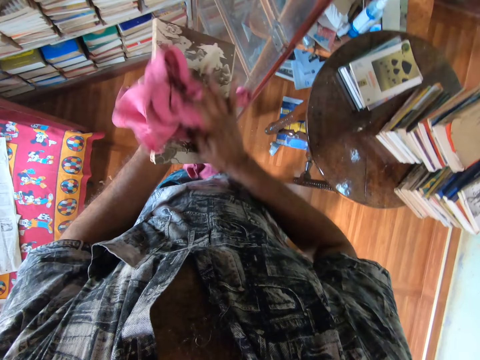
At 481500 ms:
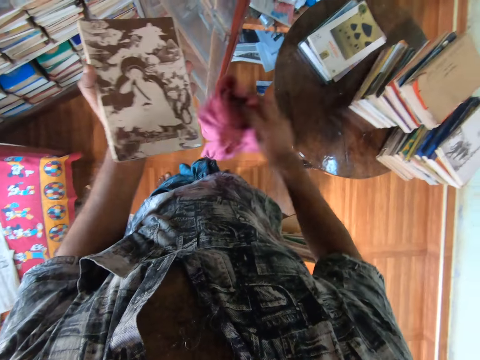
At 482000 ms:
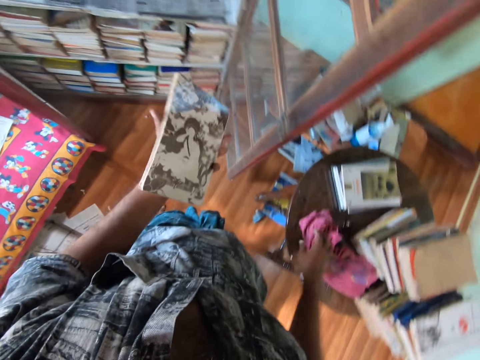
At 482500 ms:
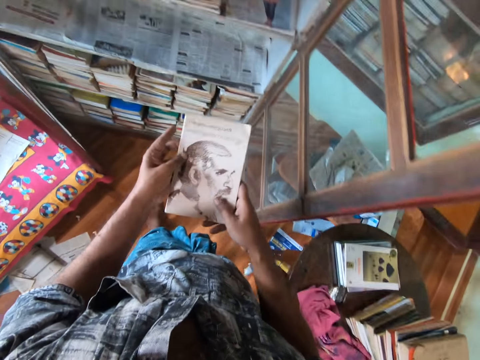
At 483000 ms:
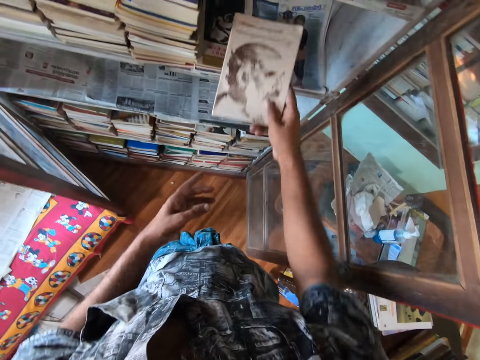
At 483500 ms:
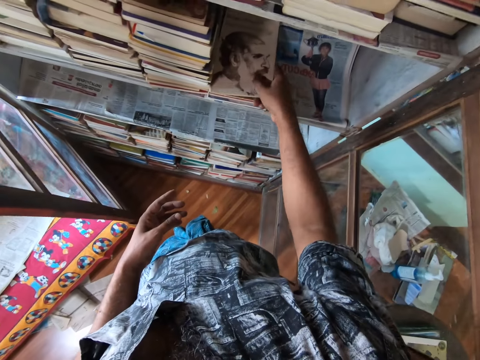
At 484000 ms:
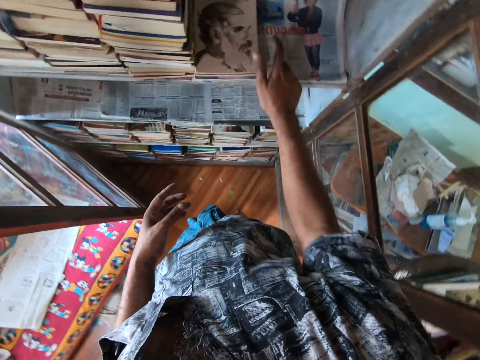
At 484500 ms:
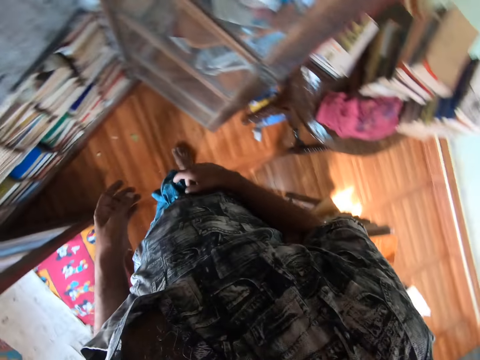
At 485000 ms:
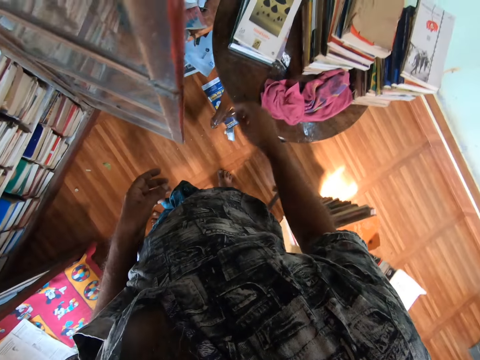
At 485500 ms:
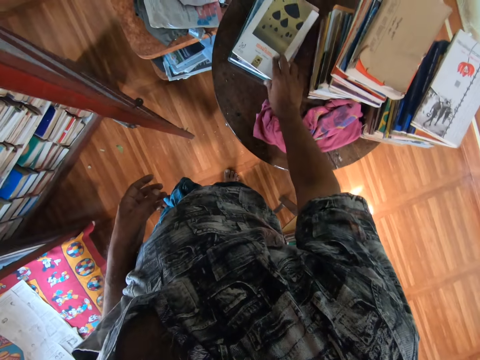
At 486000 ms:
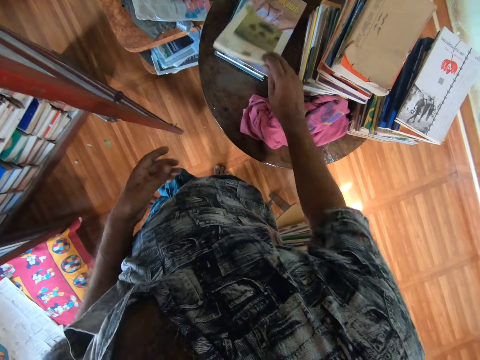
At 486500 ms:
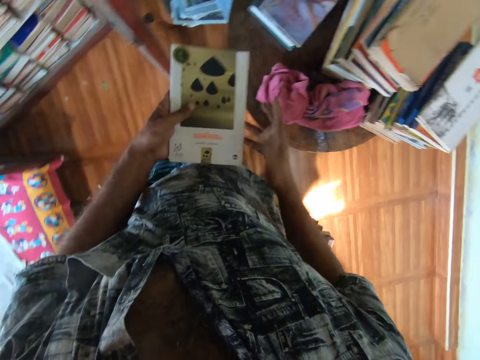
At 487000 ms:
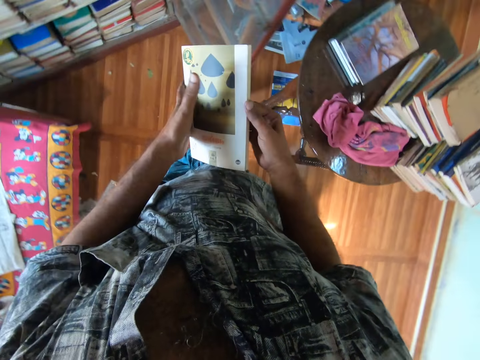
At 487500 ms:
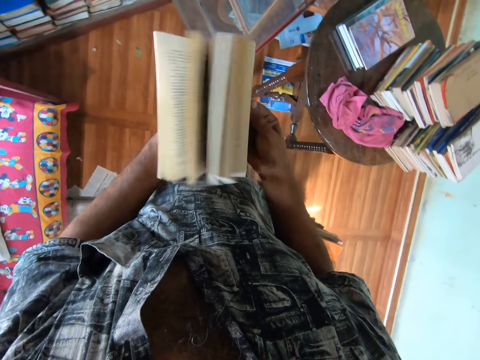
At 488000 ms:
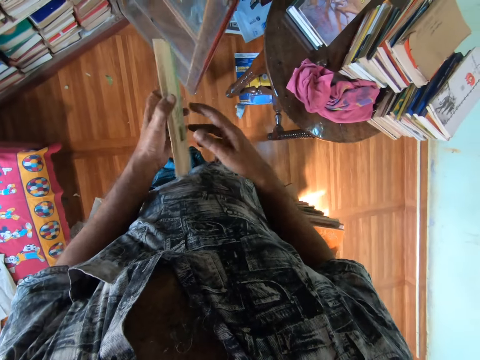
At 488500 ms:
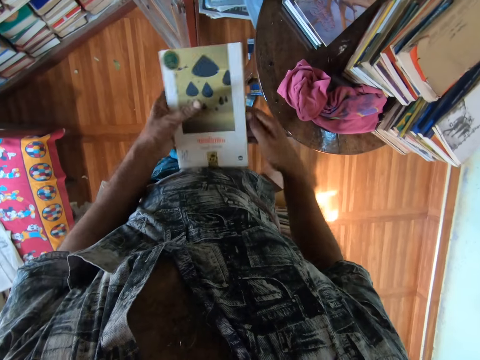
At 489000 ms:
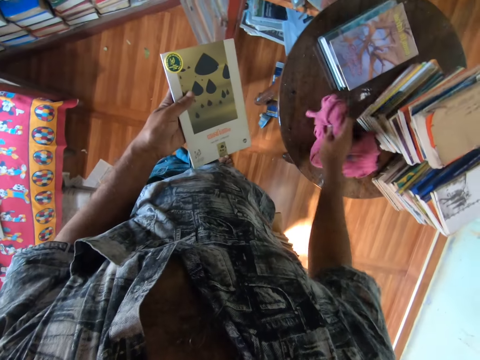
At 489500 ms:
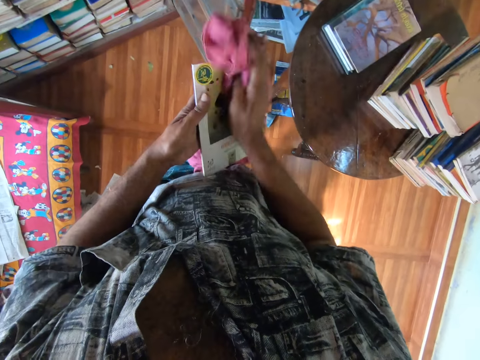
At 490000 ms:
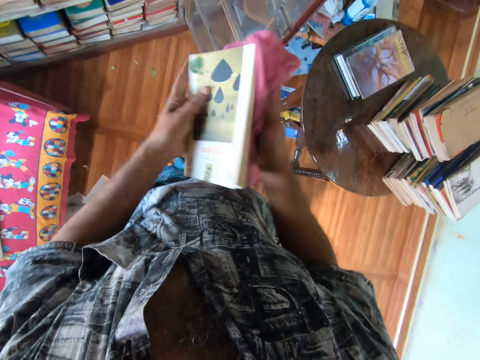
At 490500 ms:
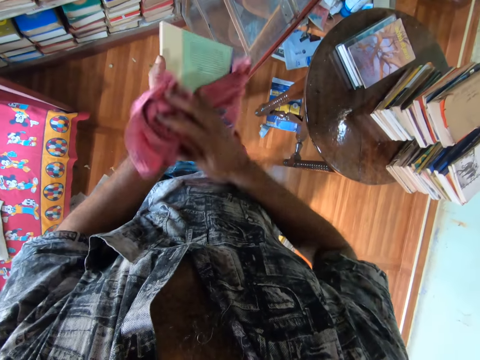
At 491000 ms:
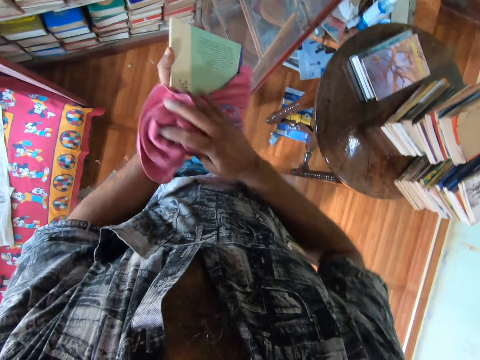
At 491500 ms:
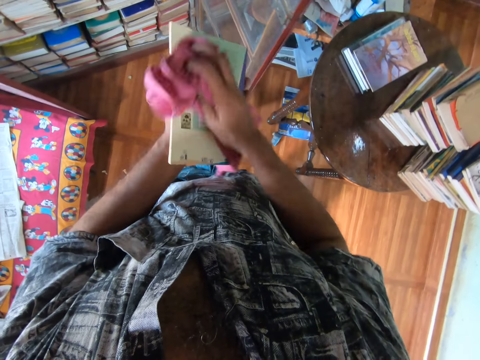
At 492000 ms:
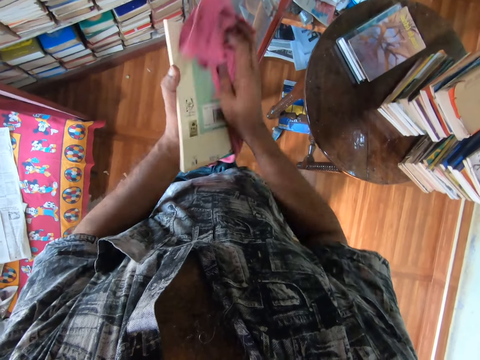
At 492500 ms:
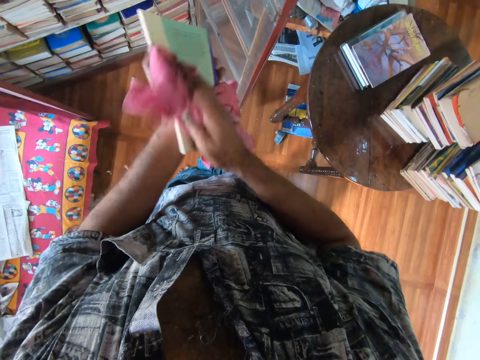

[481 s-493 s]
The camera wearer drops the piece of cloth on the table. They put the book in the book shelf. They pick a book from the table. They open the book. They check through the pages of the book. They pick the piece of cloth from the table. They wipe the book with the piece of cloth.

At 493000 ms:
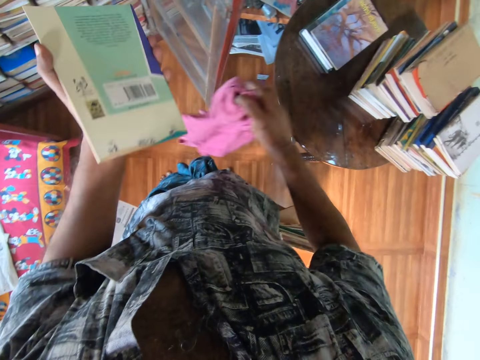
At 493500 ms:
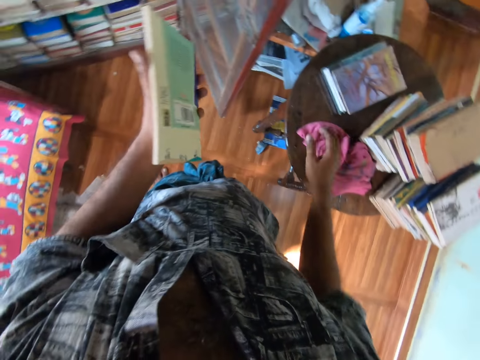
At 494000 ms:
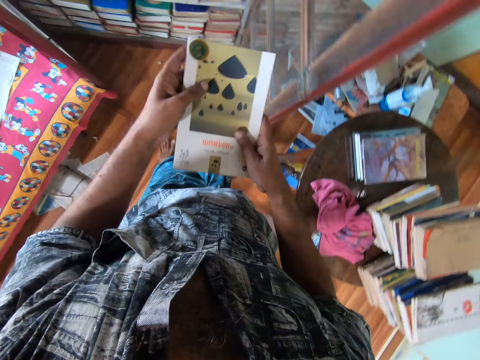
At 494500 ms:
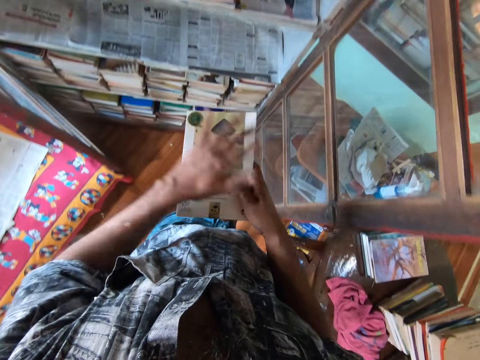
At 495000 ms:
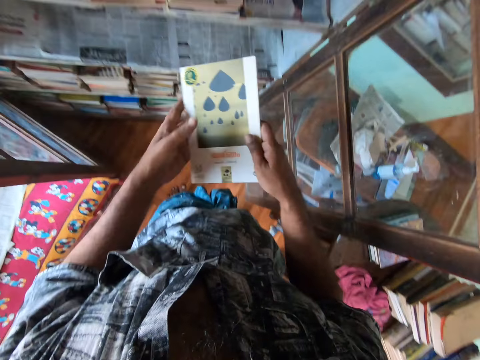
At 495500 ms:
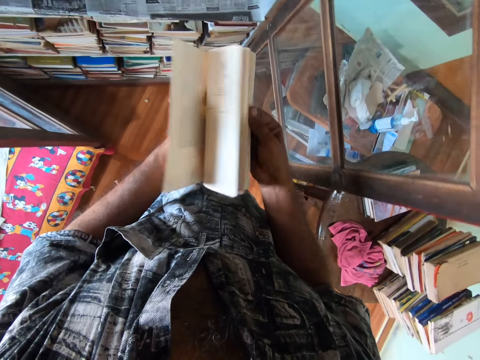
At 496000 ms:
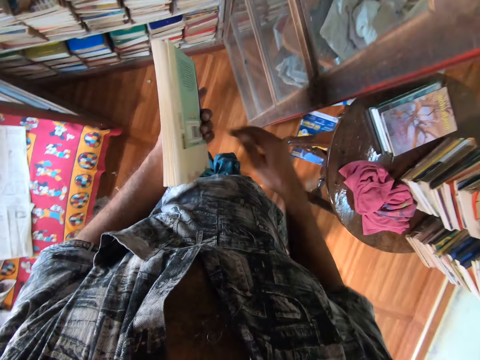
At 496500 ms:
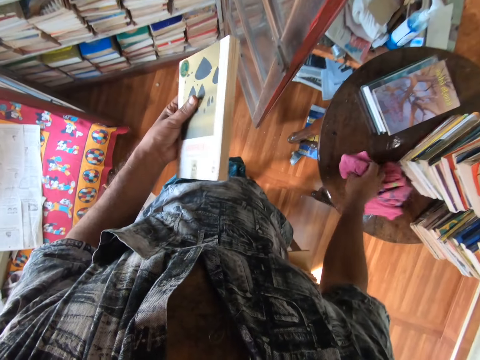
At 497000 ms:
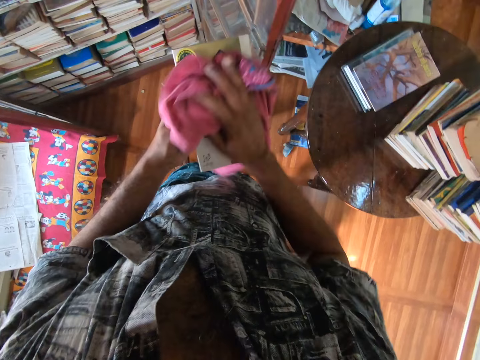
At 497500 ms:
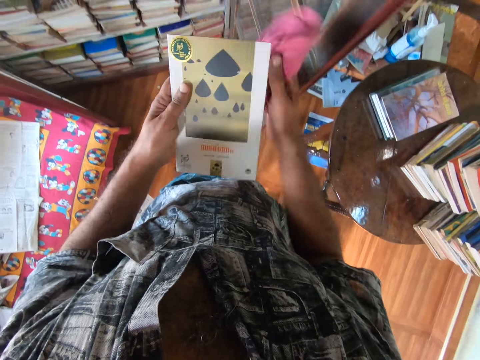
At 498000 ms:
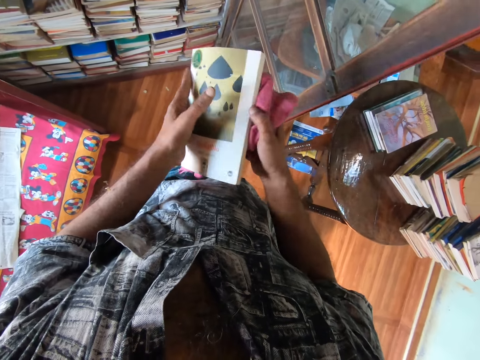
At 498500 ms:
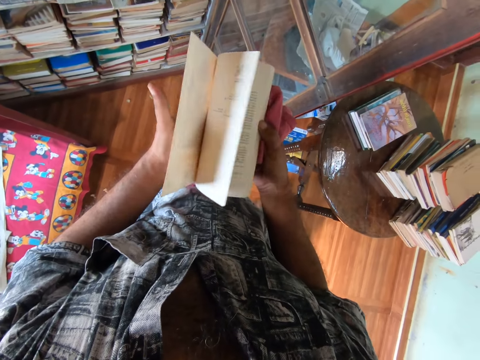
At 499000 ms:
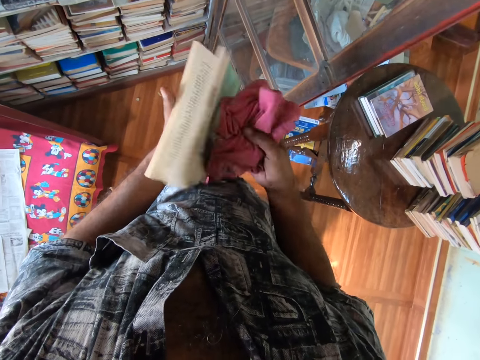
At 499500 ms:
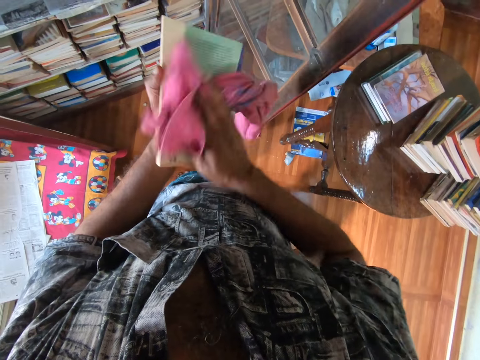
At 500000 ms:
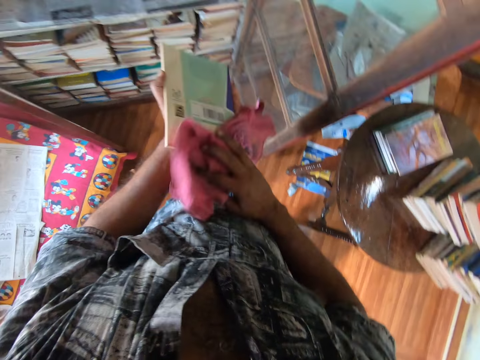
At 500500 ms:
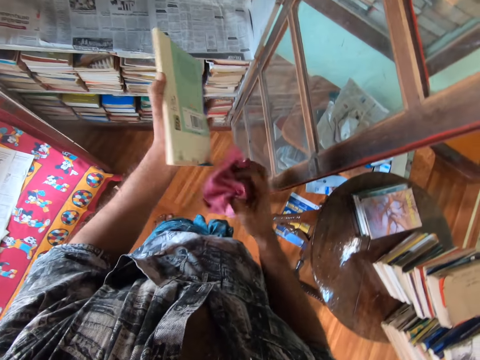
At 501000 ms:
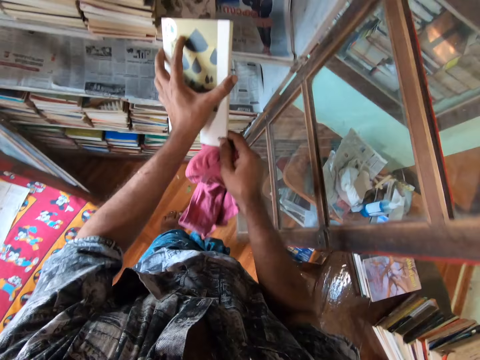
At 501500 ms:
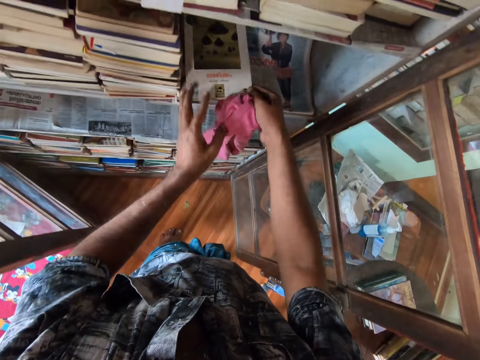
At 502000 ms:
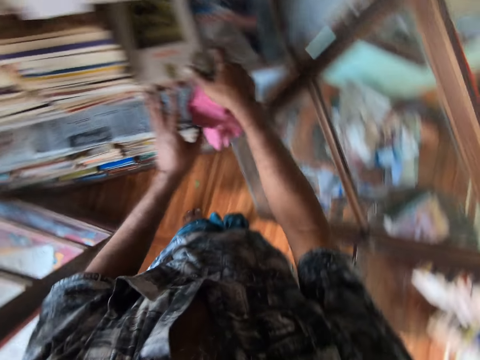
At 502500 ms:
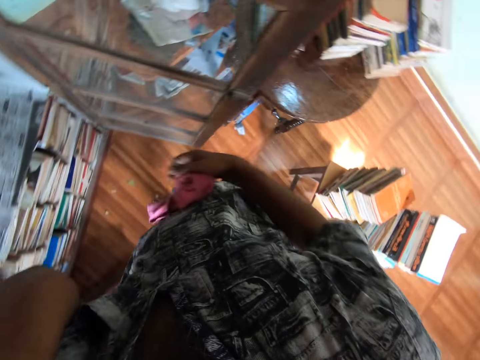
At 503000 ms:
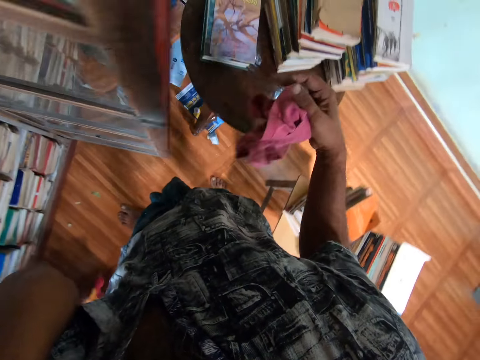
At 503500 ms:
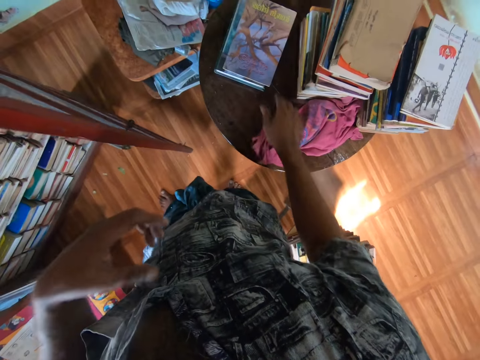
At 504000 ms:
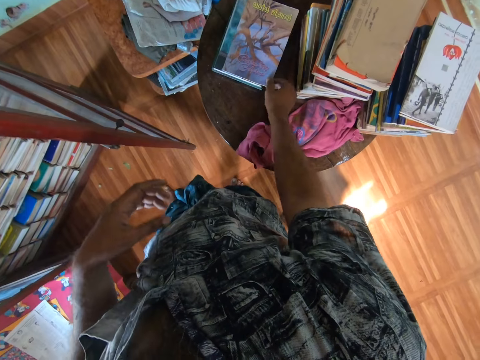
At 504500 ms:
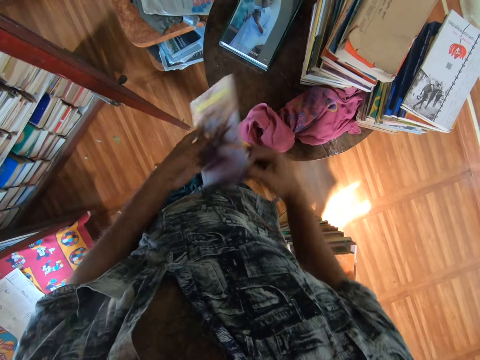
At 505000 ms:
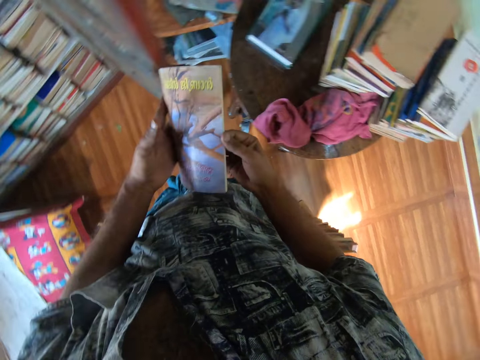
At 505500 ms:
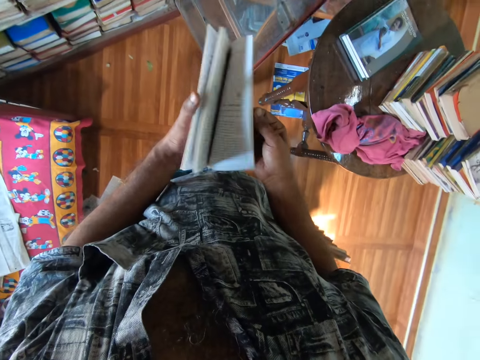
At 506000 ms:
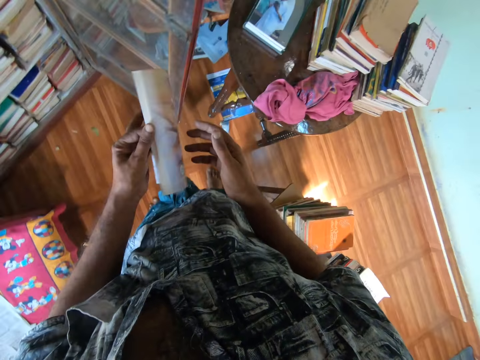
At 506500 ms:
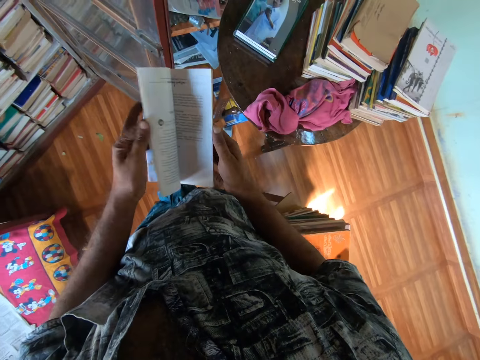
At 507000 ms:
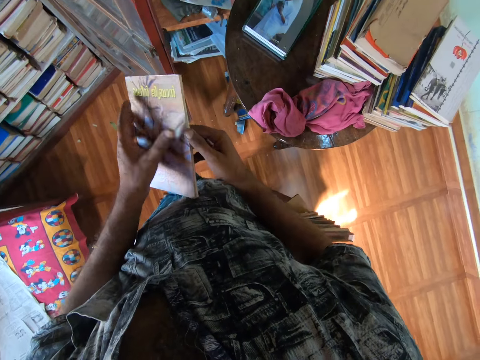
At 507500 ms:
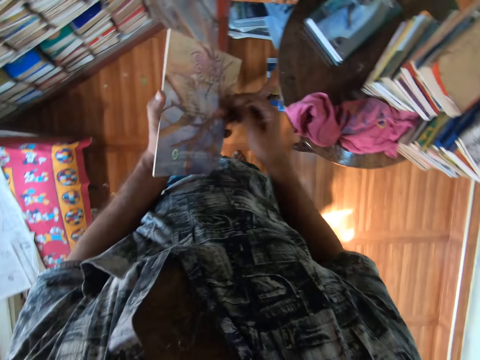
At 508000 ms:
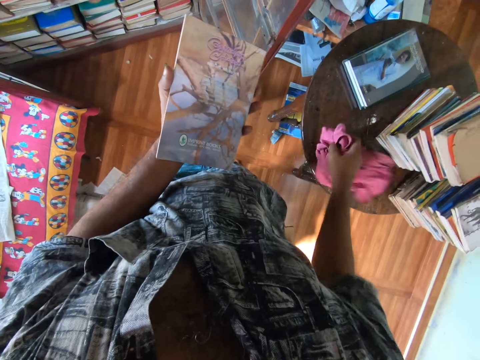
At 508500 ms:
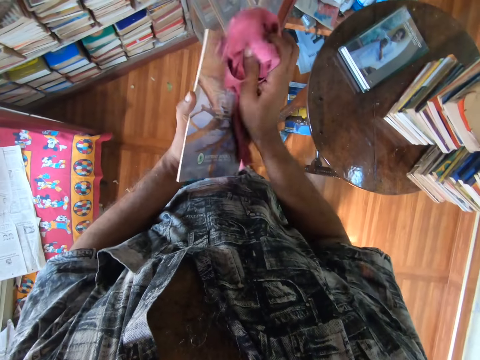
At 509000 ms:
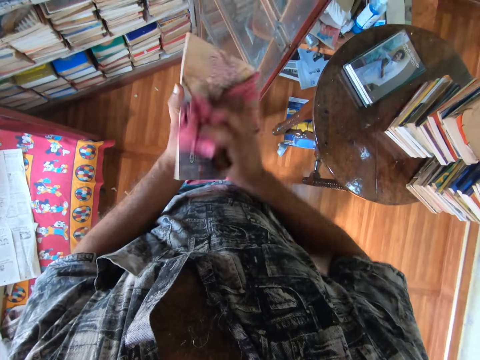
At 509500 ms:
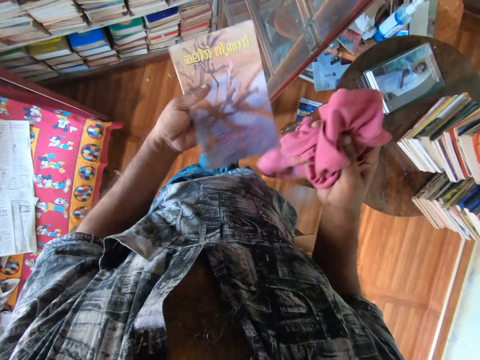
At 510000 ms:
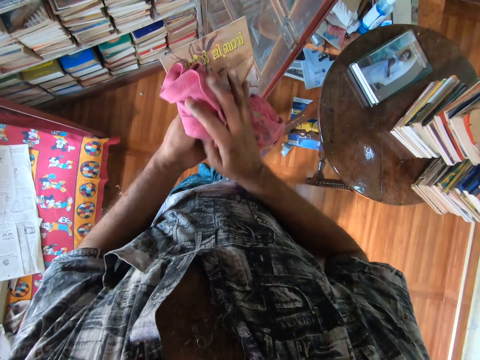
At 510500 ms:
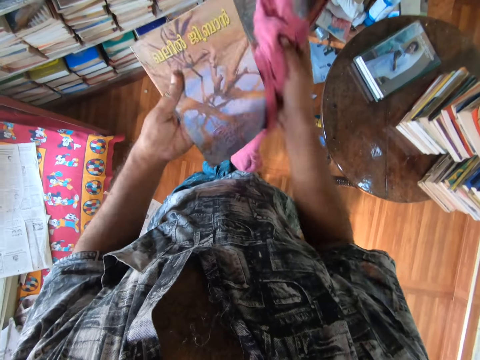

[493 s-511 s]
The camera wearer drops the piece of cloth on the table. They open the book. They check through the pages of the book. They pick the piece of cloth from the table. They wipe the book with the piece of cloth. They open the book. They wipe the book. They put the book in the book shelf. They put the cloth on the table. They pick a book from the table. They open the book. They check through the pages of the book. They pick the piece of cloth from the table. They wipe the book with the piece of cloth.
